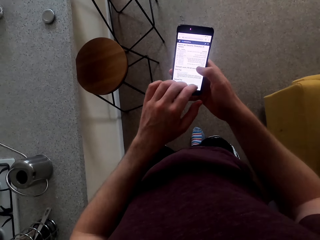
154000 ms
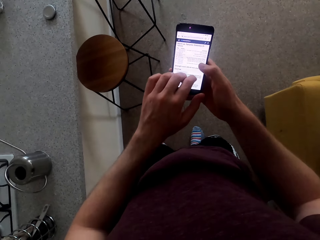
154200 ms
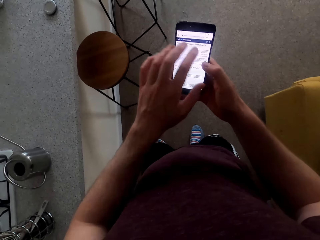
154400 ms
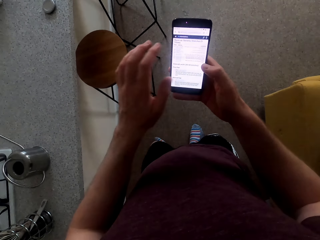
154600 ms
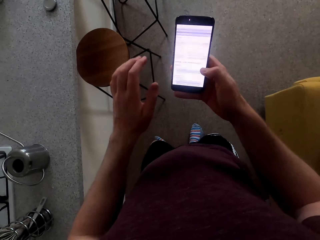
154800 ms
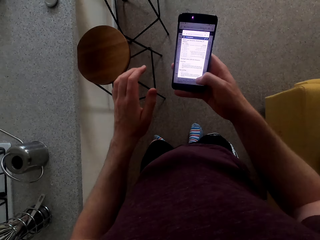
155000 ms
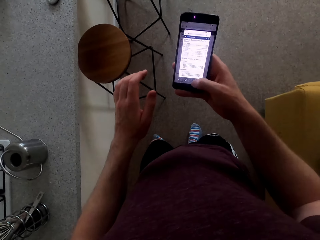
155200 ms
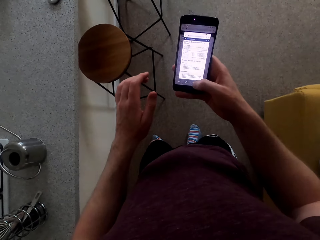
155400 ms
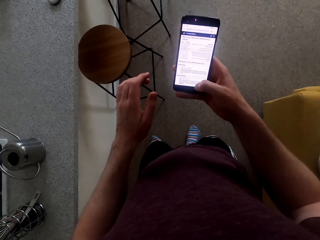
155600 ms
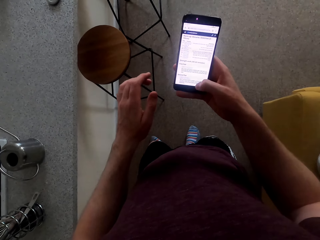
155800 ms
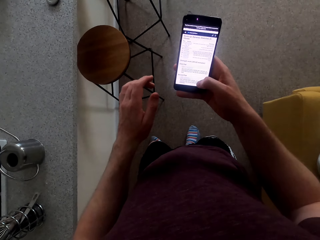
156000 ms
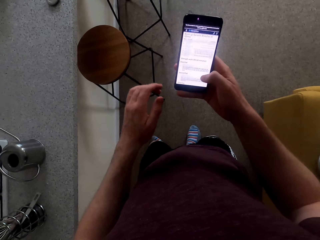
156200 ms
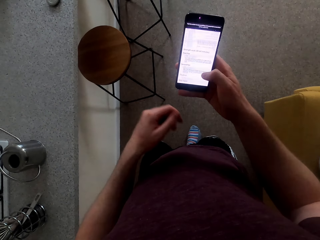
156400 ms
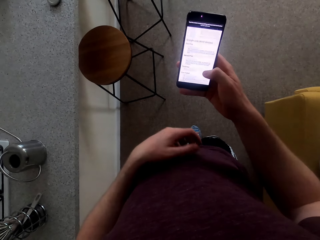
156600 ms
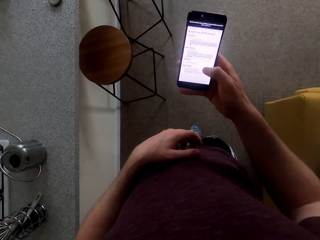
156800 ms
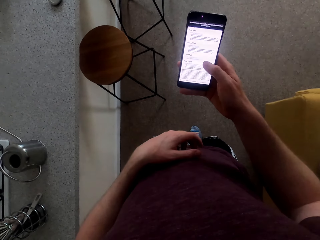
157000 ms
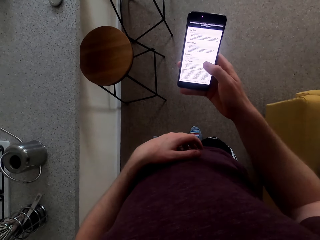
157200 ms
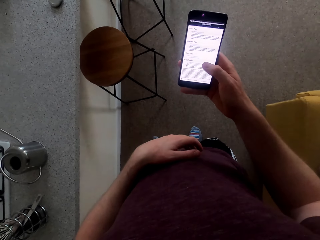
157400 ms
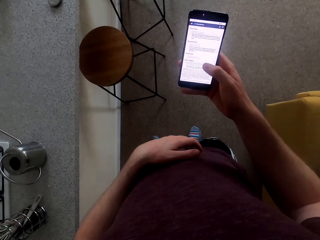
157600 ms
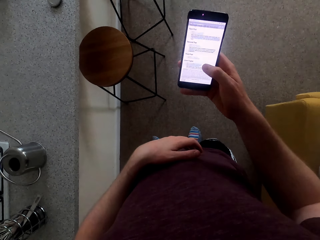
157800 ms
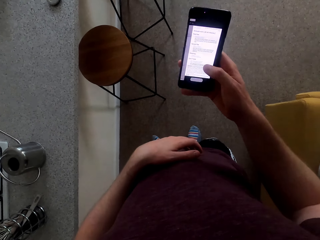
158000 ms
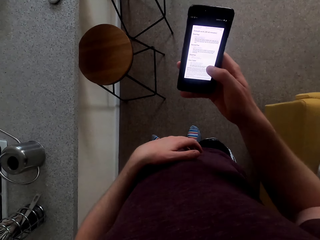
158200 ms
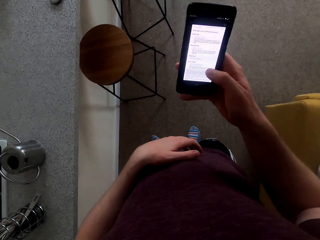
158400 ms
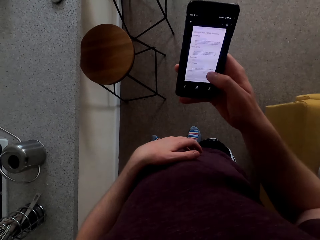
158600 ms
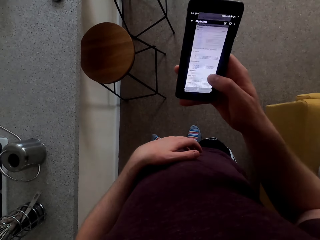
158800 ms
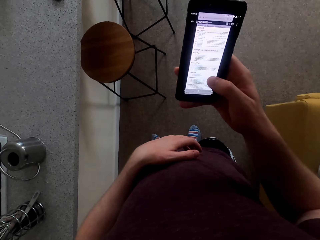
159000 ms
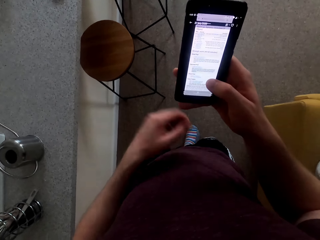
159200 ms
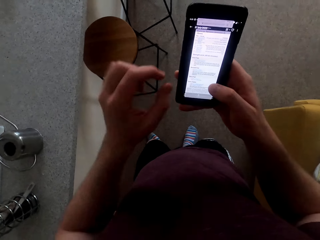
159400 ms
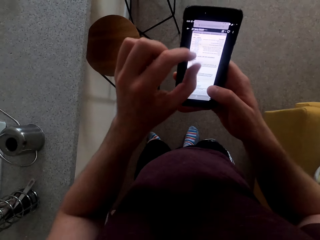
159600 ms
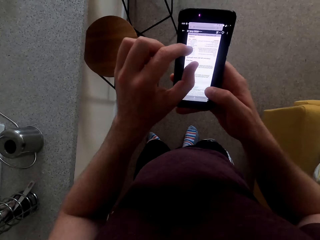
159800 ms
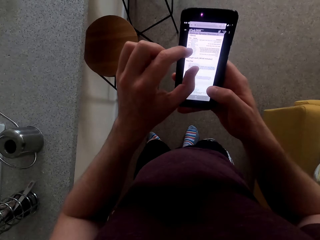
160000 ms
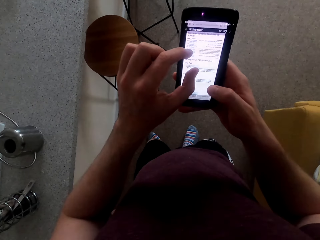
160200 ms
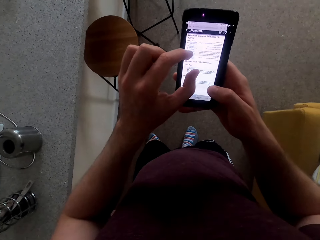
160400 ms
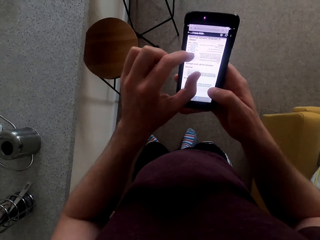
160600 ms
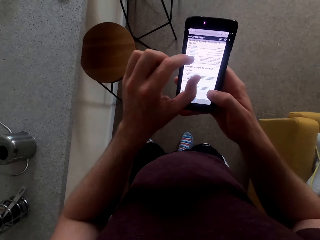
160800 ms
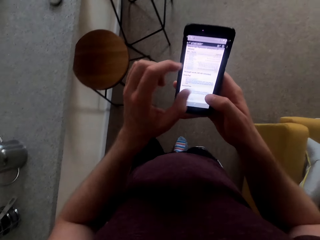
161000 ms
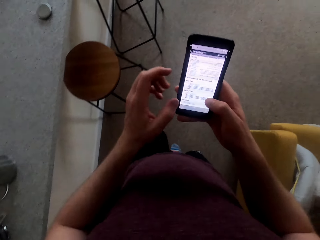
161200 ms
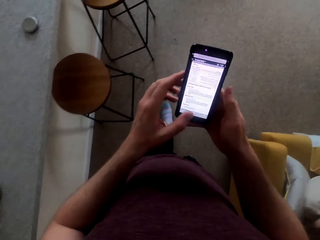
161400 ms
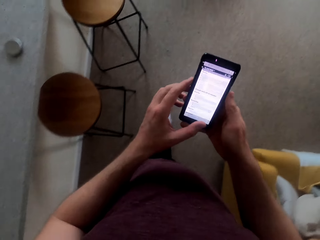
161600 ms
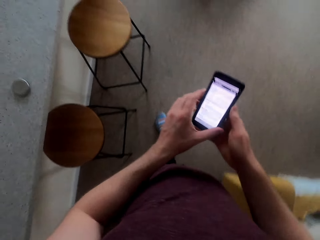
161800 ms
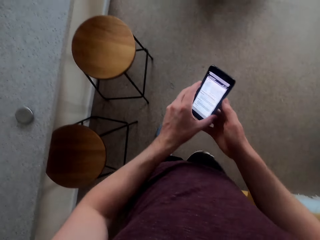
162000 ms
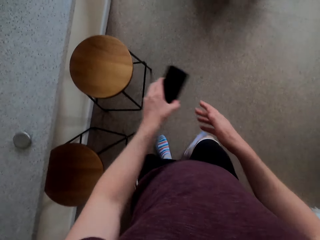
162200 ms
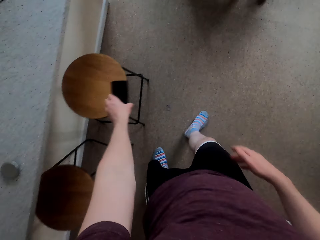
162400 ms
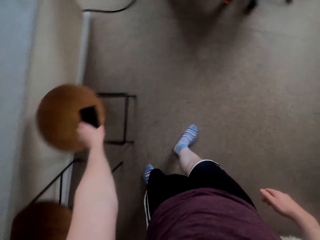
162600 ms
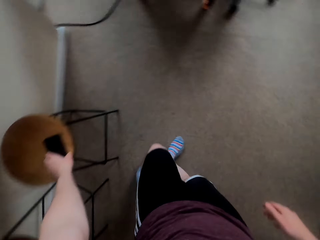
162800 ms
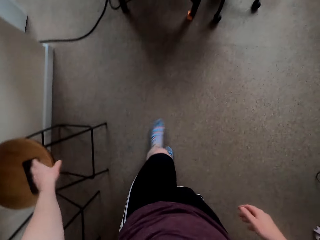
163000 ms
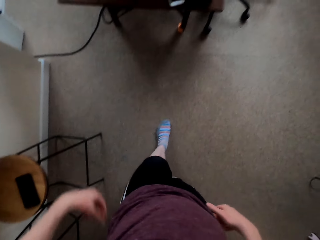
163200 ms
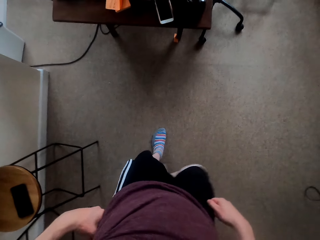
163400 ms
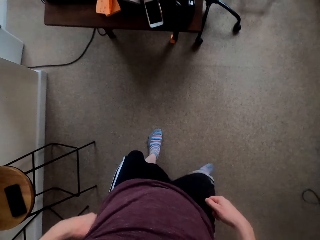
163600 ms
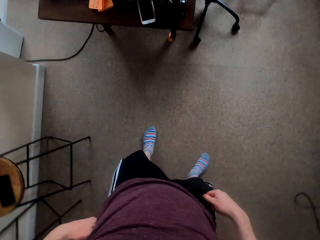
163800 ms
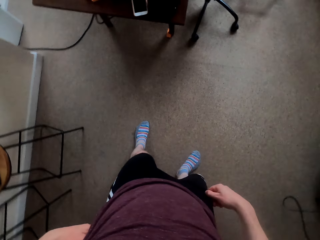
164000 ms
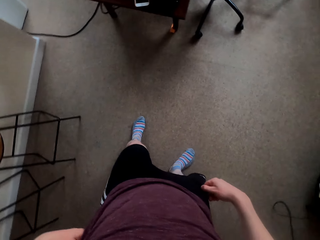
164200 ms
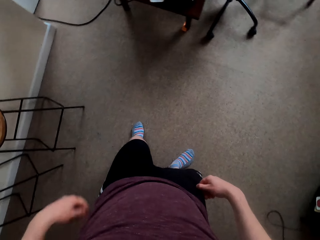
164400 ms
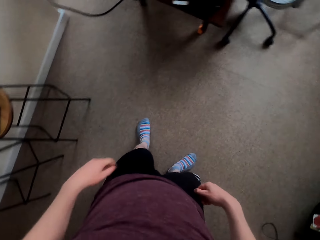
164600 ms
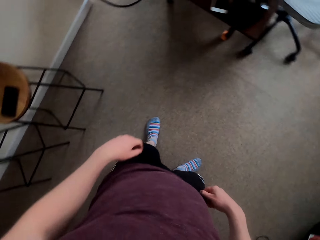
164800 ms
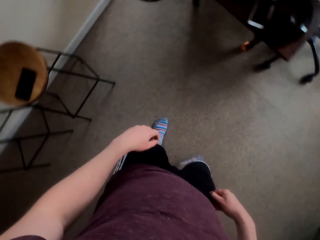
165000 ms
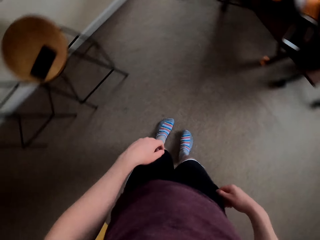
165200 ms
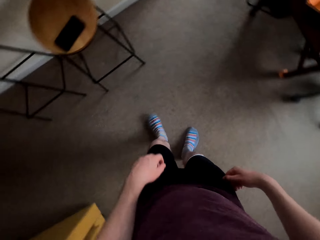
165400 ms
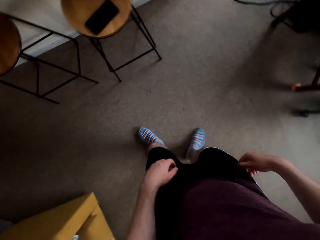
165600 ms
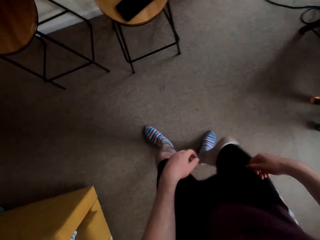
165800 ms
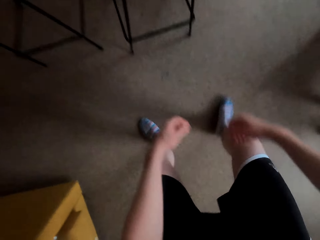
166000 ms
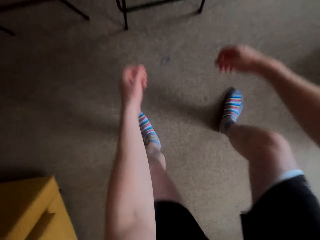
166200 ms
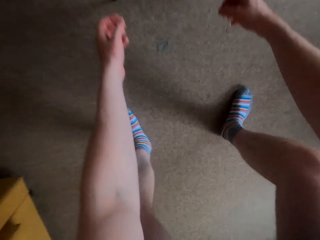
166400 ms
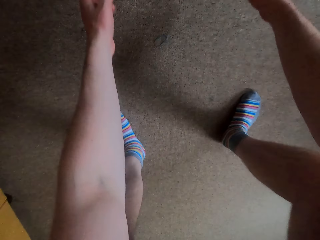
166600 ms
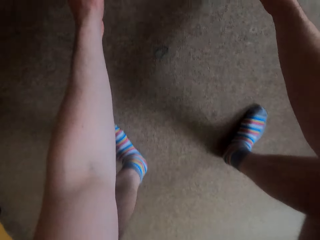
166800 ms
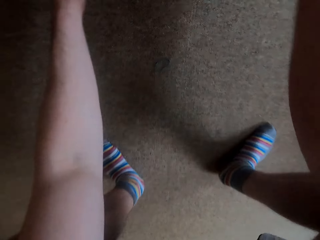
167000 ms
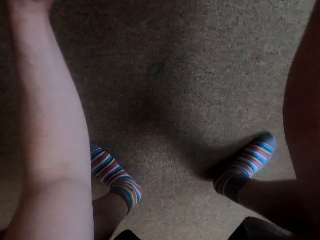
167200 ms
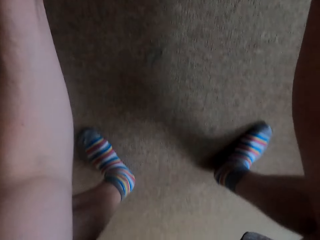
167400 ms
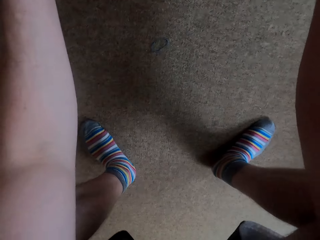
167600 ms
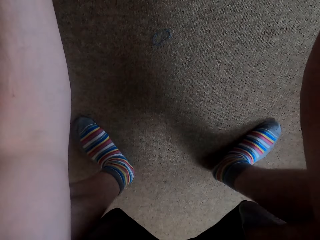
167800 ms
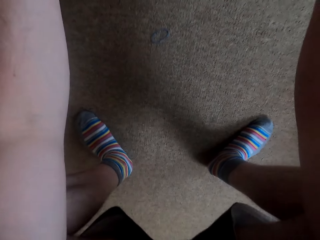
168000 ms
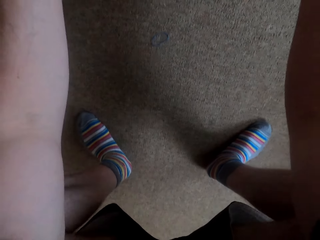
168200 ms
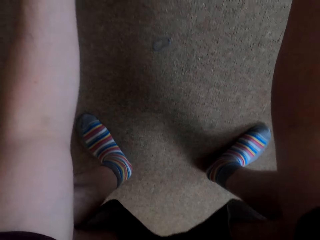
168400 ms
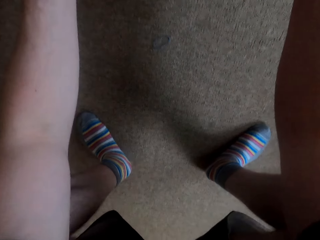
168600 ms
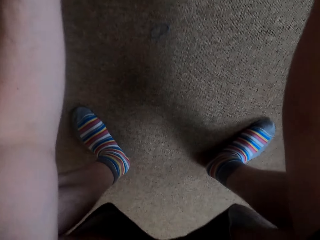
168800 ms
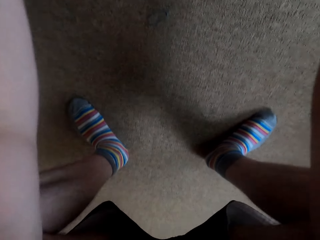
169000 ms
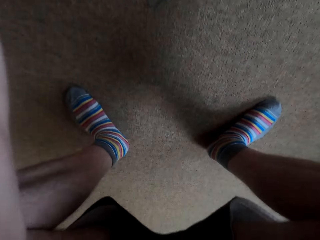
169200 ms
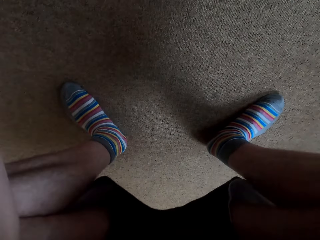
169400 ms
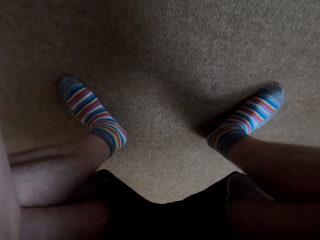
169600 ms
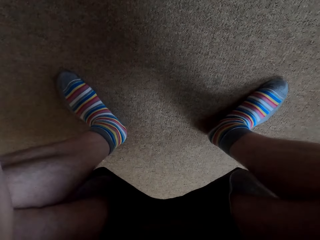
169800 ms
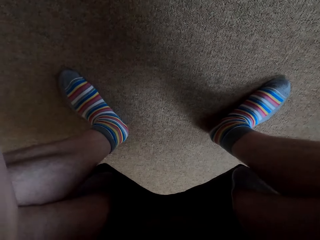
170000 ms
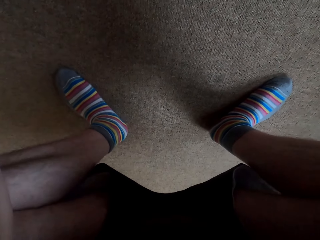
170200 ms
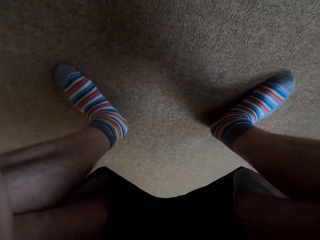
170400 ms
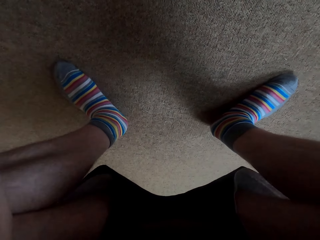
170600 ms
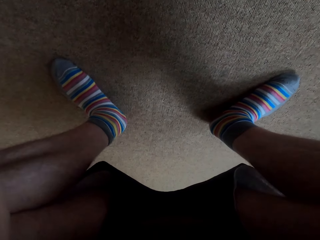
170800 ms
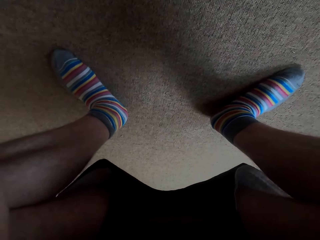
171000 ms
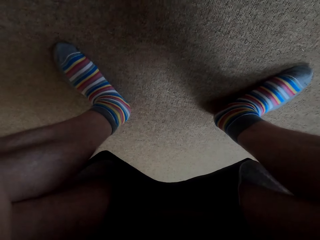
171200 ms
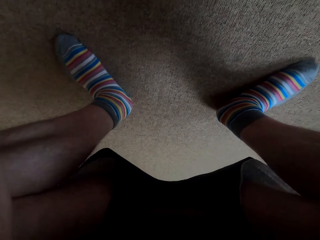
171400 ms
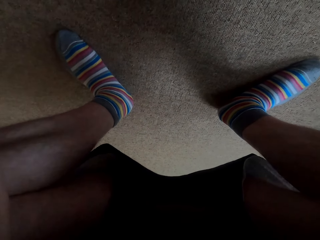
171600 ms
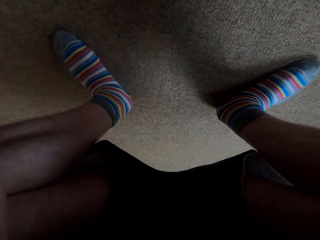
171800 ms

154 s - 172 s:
The camera wearer puts down the phone. They squat. They do exercise.

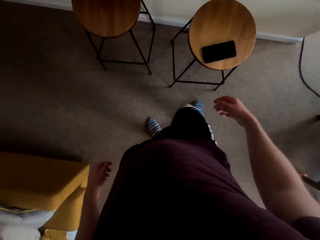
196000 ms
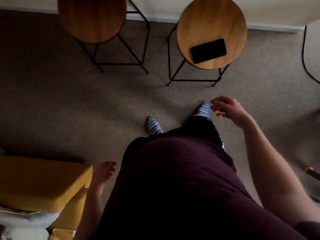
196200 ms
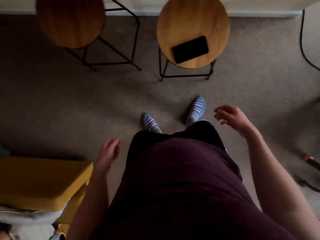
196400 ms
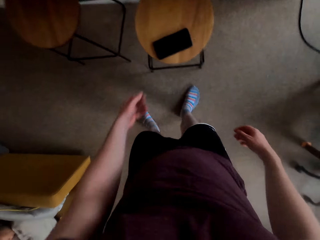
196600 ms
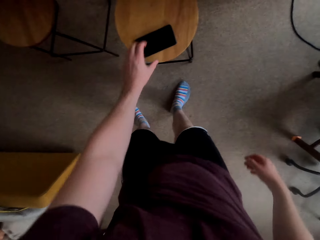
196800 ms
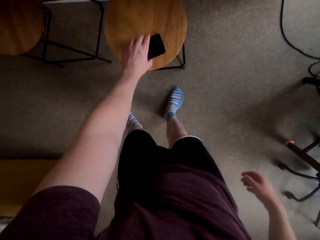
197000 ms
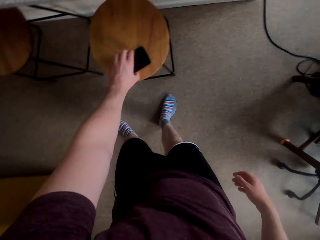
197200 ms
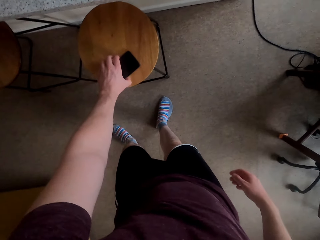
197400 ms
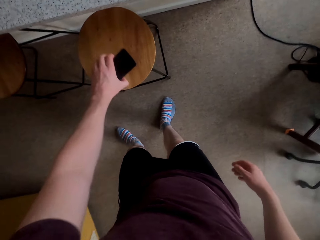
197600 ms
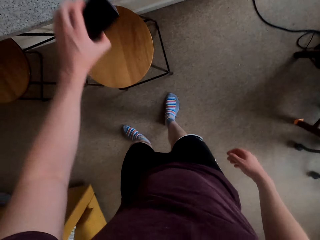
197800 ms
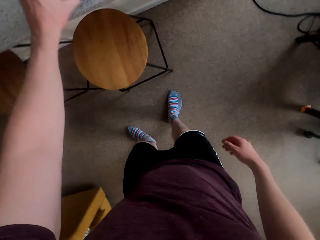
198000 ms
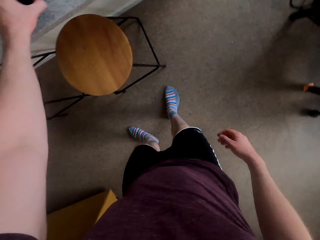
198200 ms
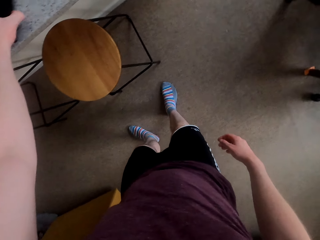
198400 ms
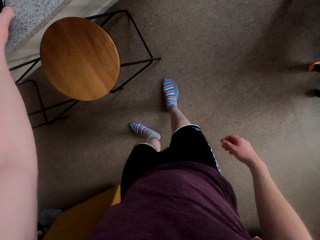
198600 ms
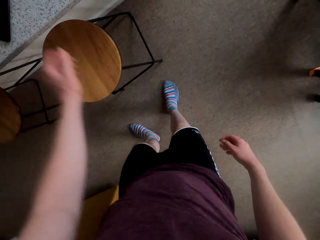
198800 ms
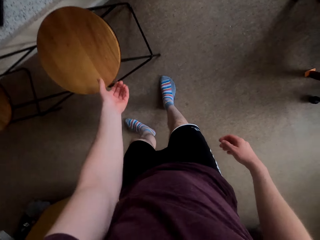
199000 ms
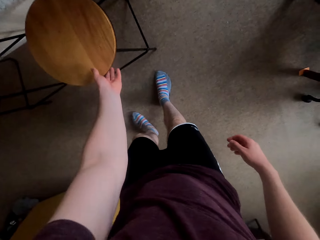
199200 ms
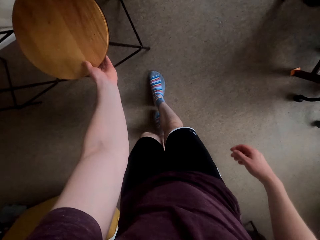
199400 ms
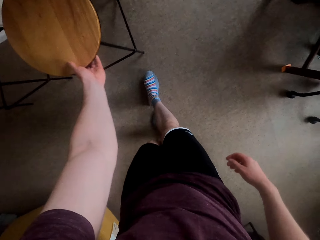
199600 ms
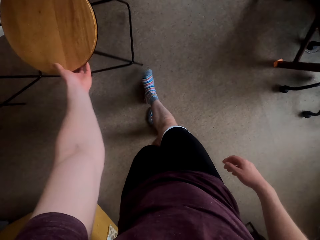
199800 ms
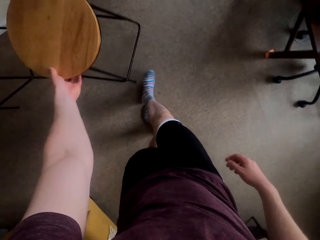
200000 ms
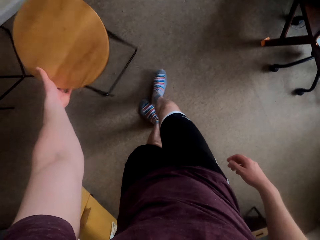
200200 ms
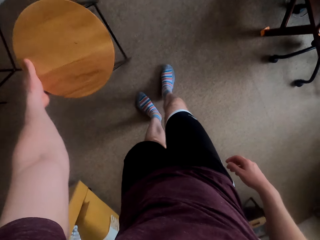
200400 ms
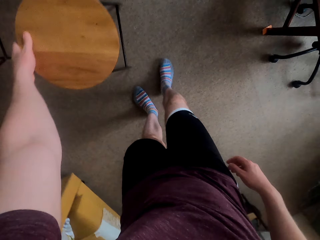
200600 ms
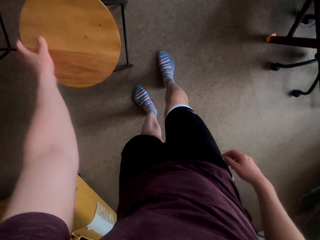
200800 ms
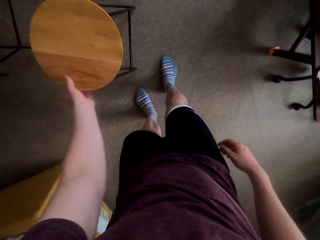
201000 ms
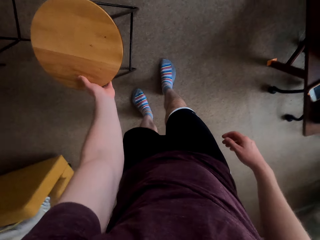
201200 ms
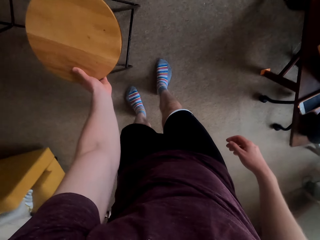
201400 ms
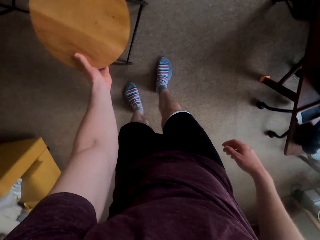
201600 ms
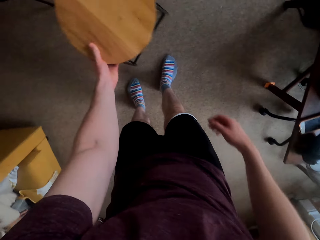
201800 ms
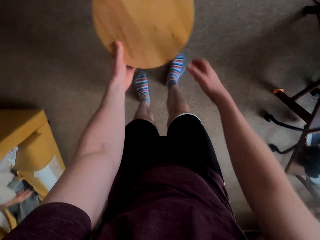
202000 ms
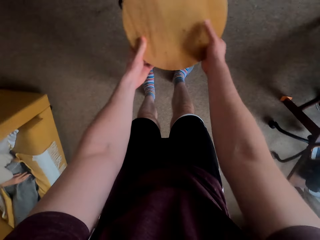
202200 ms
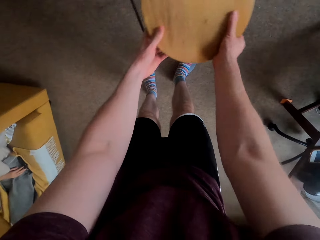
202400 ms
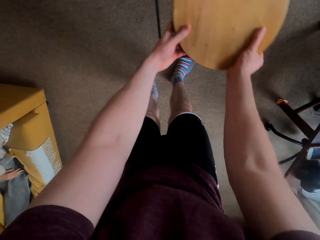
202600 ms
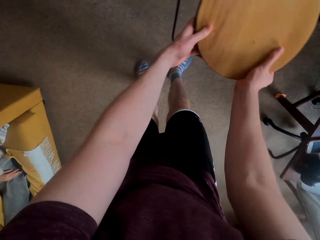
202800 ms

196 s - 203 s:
The camera wearer picks up his phone. He puts the phone on the kitchen counter. He pulls a stool.
